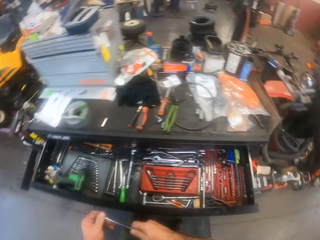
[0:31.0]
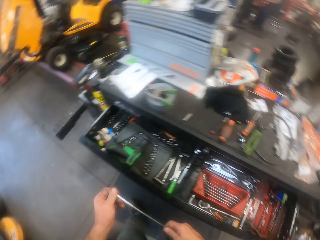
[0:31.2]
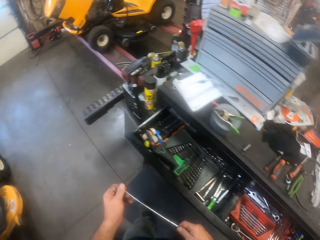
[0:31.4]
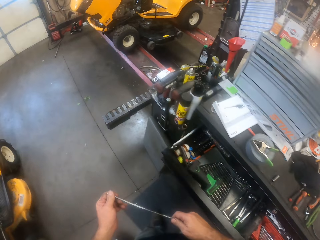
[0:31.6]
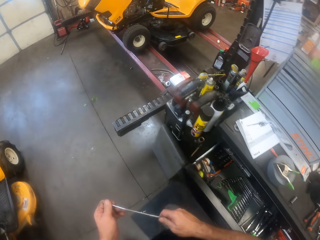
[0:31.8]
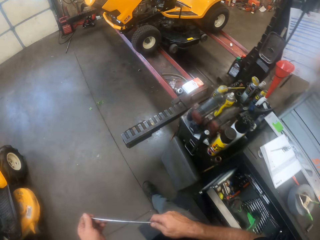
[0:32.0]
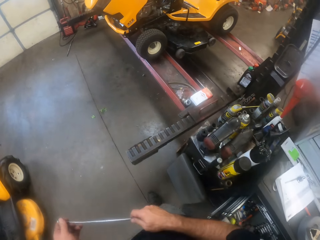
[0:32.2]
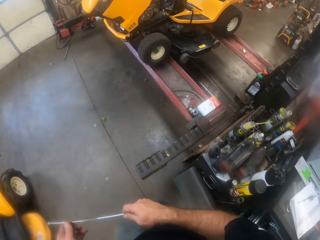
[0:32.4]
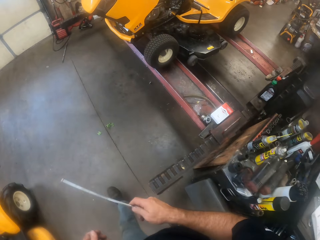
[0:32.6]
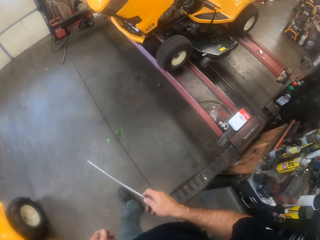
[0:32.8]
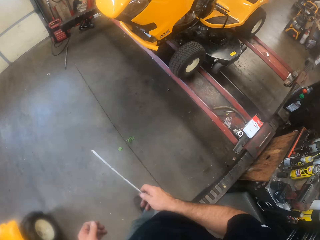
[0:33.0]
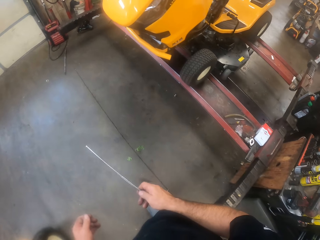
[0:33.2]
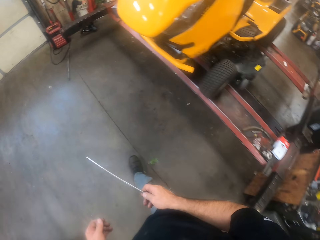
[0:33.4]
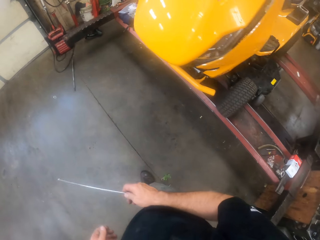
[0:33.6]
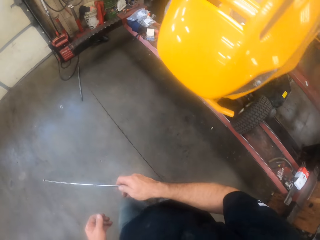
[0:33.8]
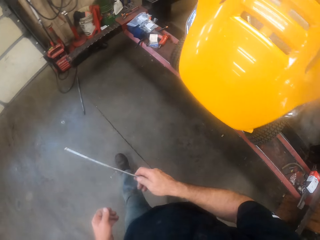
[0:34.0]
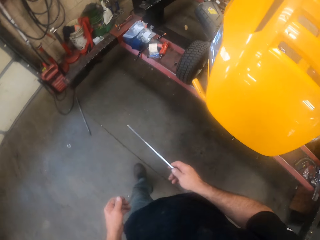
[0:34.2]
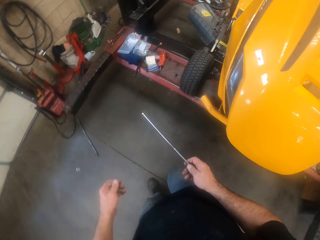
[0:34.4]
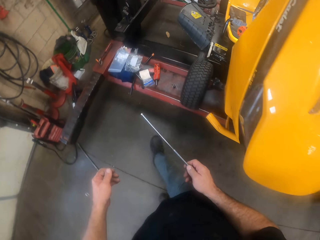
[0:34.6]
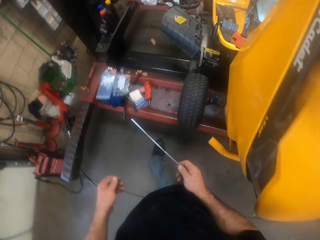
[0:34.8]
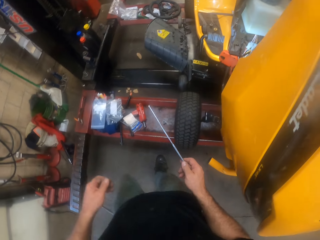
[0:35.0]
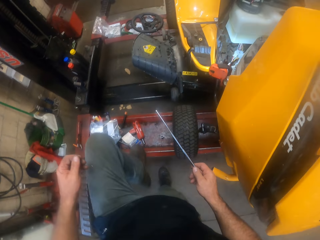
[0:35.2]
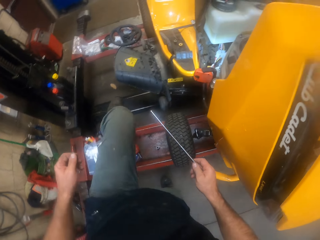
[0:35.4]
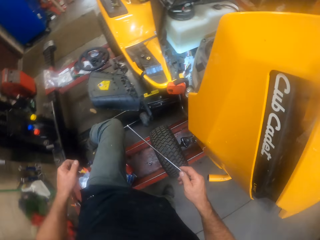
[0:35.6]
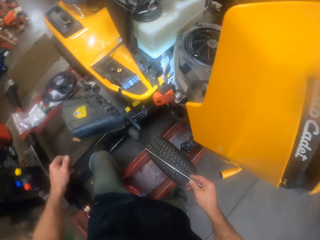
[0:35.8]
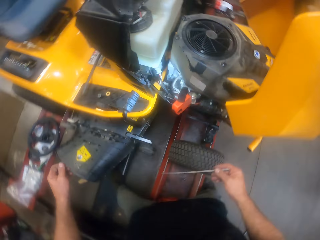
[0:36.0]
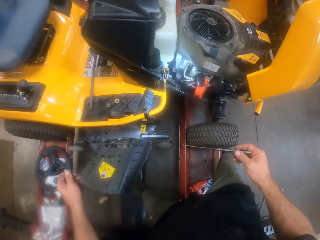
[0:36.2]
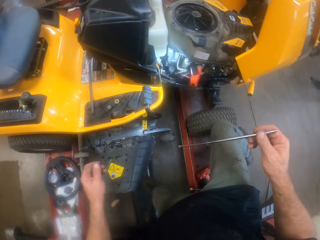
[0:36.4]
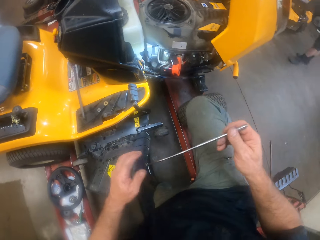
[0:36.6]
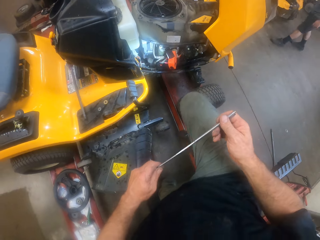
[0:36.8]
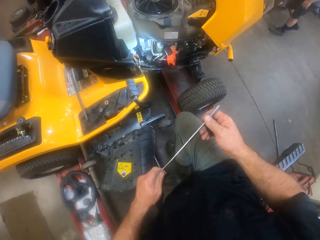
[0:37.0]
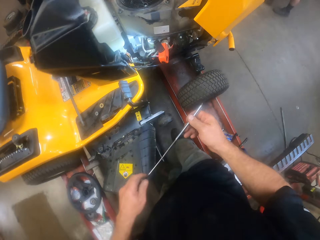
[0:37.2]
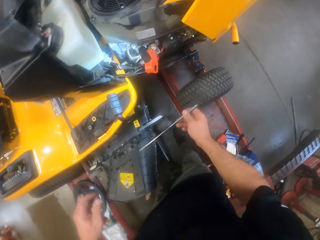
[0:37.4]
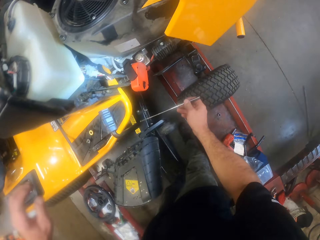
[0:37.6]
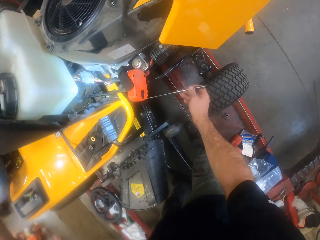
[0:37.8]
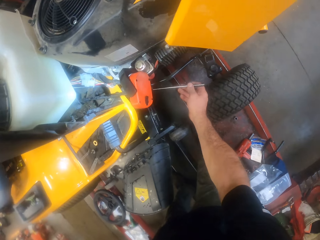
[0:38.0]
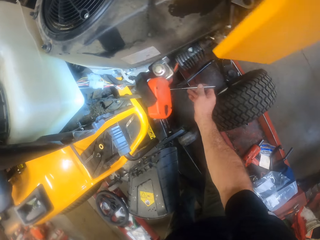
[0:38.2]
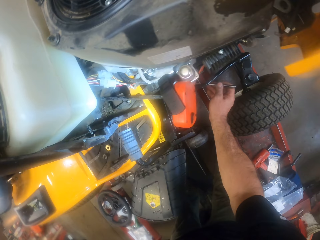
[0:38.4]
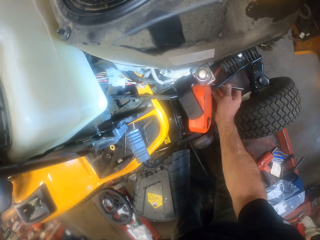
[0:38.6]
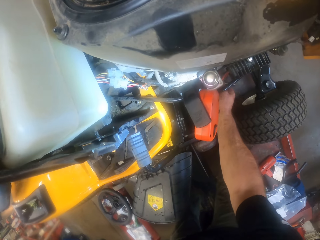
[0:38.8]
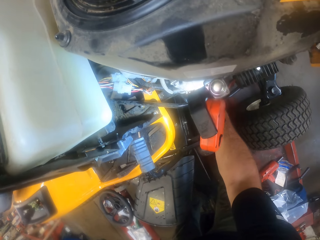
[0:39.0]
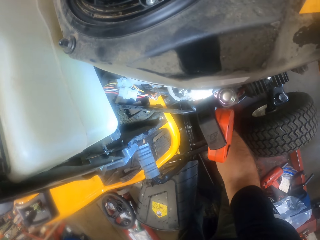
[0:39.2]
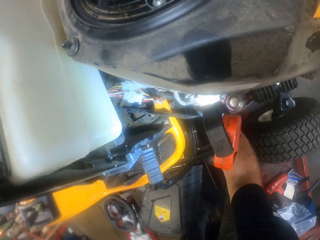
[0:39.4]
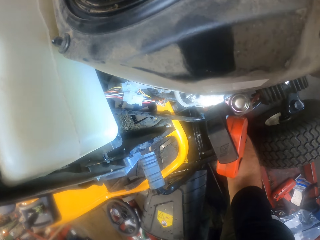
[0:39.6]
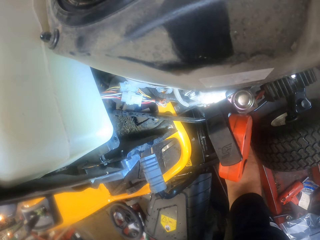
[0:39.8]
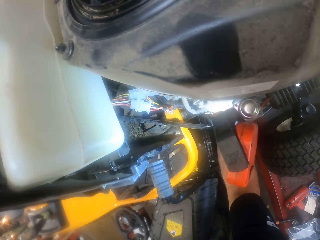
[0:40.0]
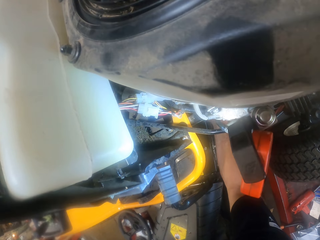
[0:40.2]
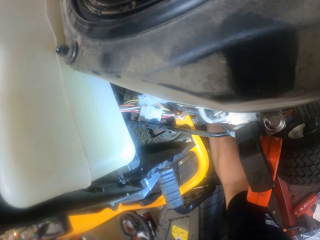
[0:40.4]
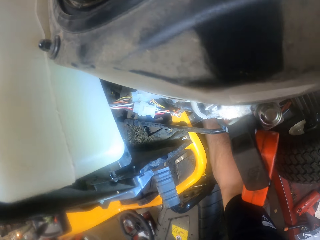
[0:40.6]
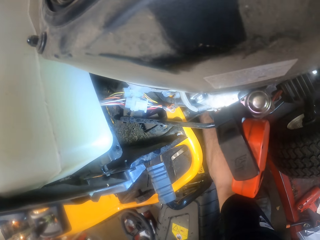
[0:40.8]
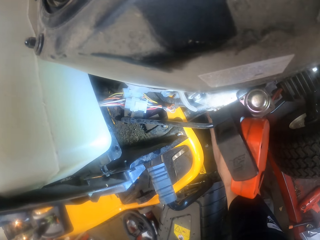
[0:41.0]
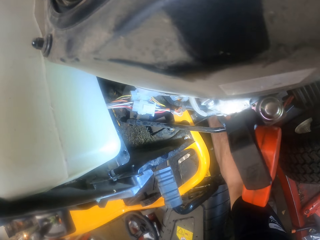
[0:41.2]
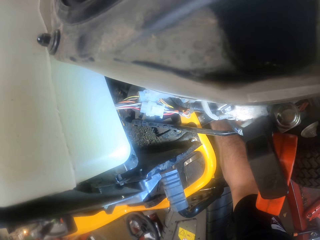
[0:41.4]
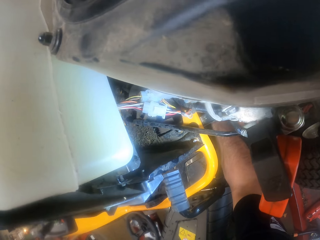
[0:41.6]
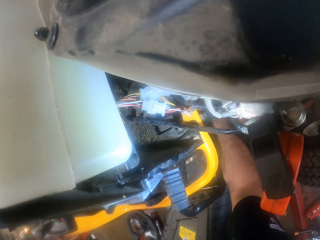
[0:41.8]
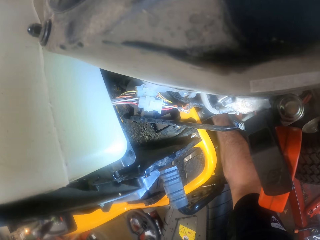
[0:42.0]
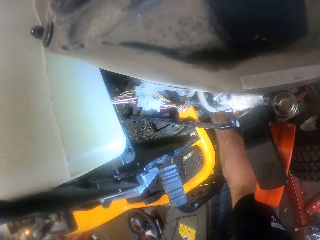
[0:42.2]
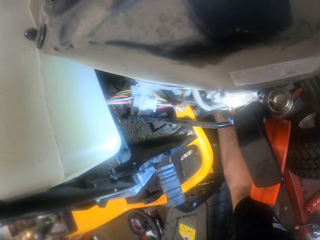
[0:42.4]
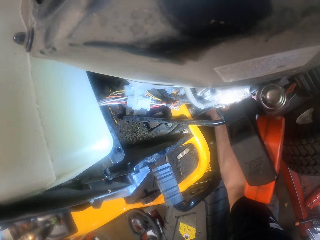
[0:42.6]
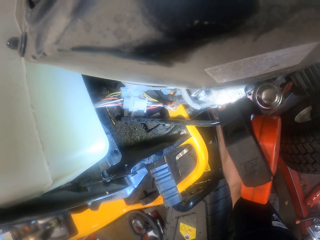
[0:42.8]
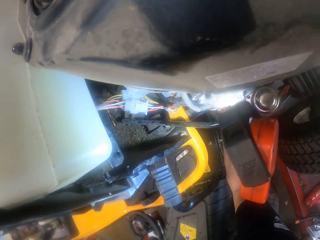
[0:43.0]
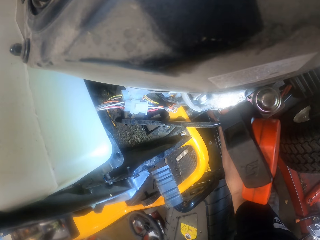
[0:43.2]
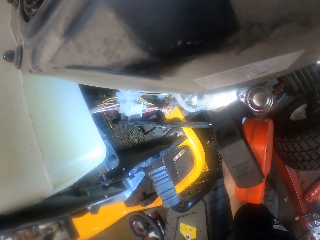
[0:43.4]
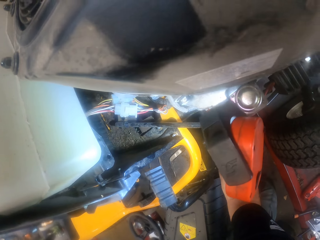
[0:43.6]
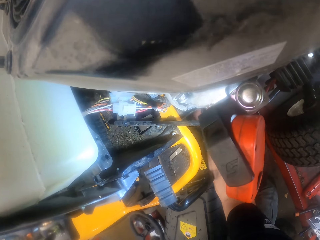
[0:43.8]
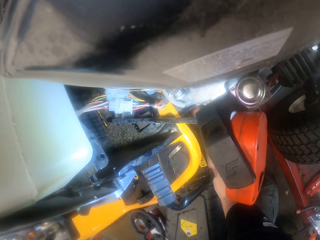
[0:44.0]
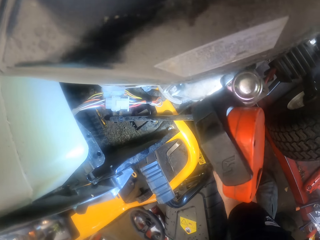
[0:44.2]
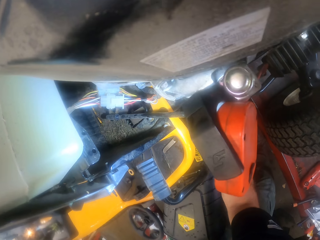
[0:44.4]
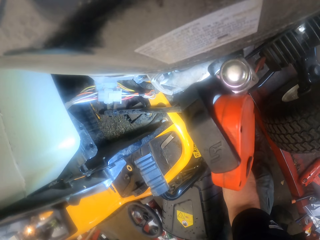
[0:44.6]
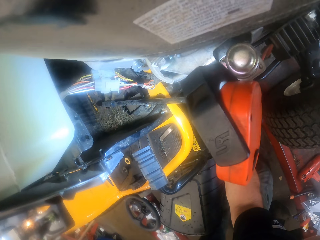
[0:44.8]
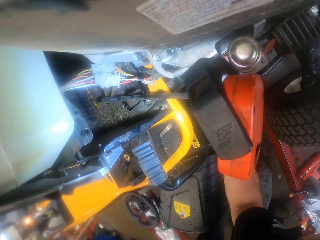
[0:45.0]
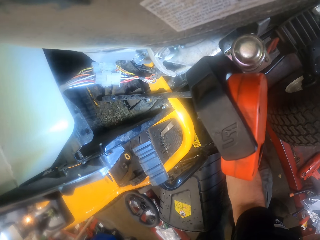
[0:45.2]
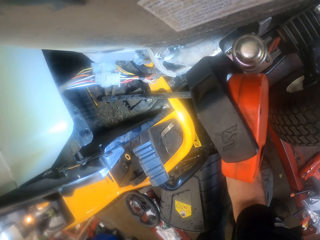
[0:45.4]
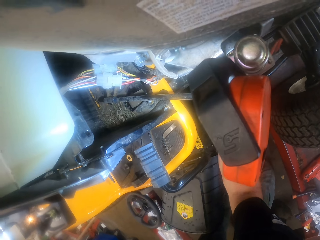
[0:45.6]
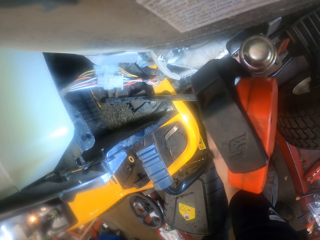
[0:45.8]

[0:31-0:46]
The camera wearer walks in the workshop. They dip the dipstick in a diesel tank. They put the long metal into the tractor.

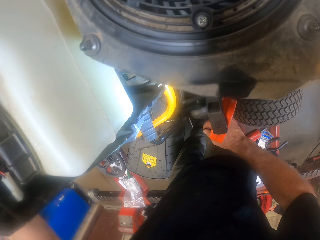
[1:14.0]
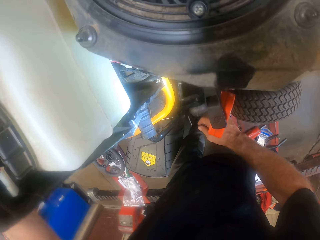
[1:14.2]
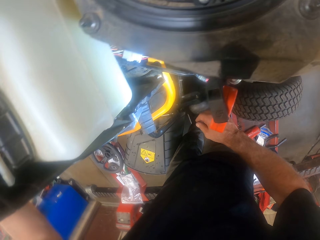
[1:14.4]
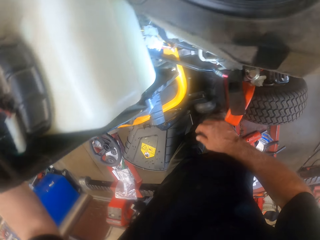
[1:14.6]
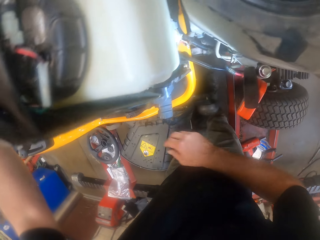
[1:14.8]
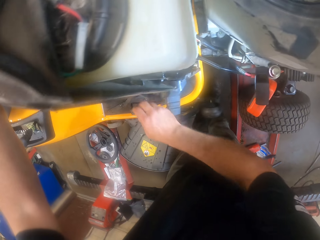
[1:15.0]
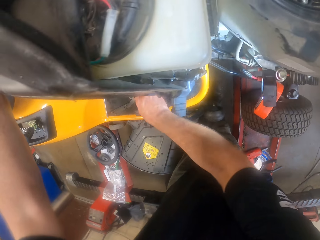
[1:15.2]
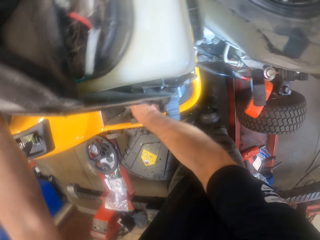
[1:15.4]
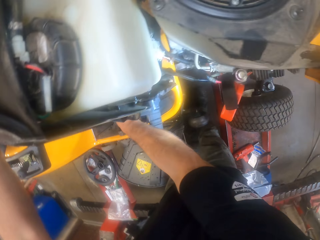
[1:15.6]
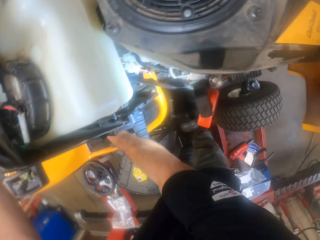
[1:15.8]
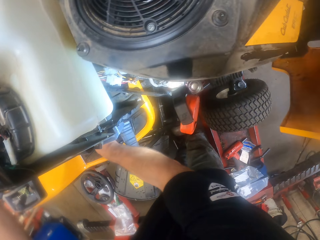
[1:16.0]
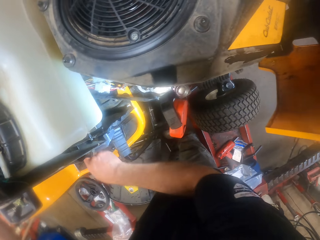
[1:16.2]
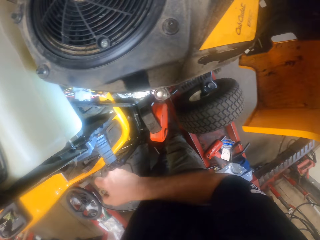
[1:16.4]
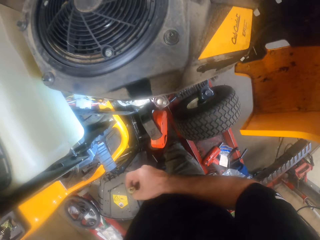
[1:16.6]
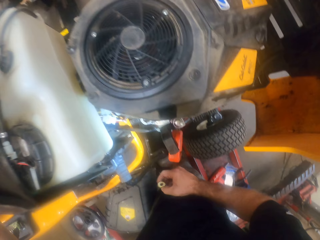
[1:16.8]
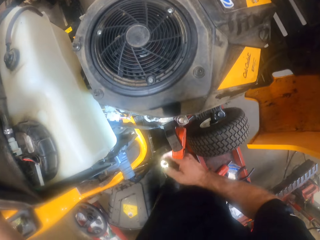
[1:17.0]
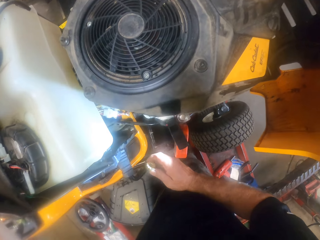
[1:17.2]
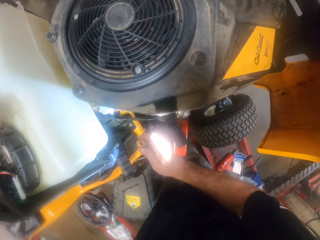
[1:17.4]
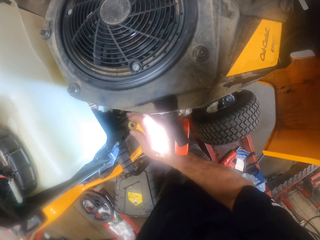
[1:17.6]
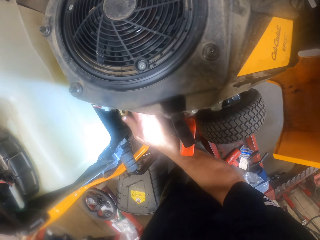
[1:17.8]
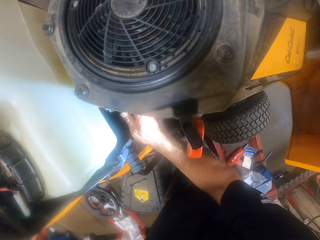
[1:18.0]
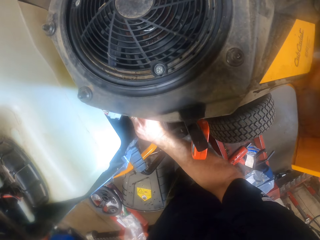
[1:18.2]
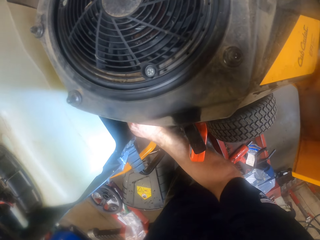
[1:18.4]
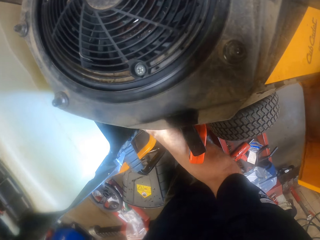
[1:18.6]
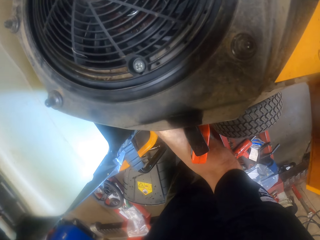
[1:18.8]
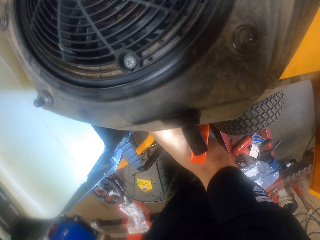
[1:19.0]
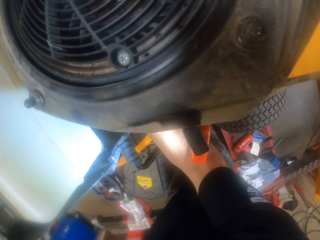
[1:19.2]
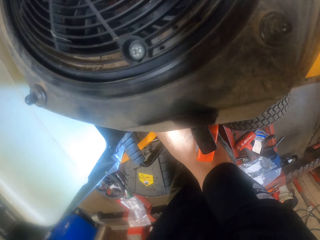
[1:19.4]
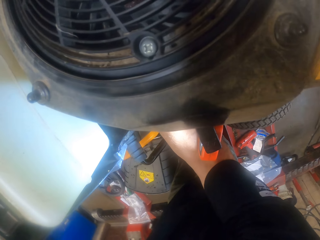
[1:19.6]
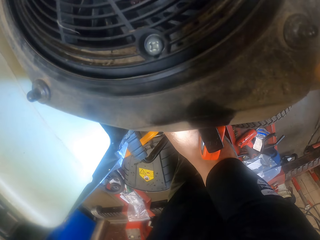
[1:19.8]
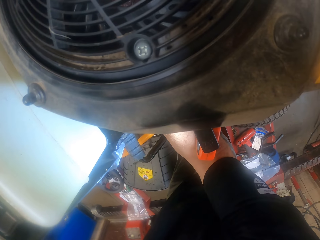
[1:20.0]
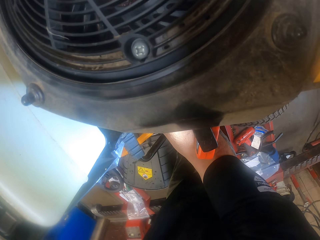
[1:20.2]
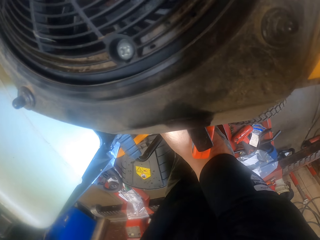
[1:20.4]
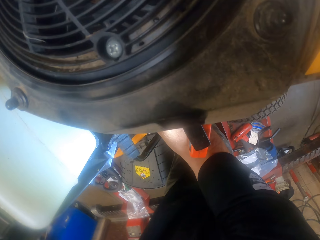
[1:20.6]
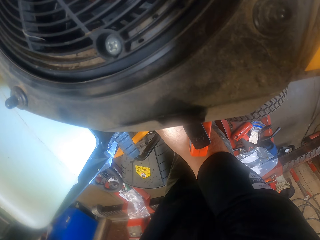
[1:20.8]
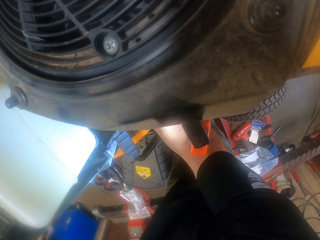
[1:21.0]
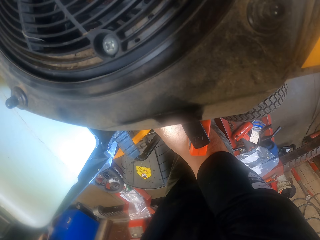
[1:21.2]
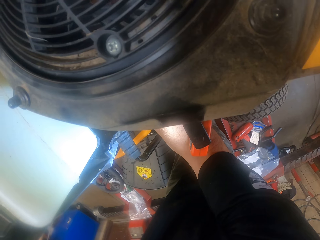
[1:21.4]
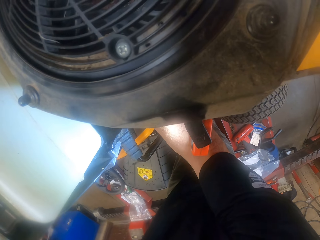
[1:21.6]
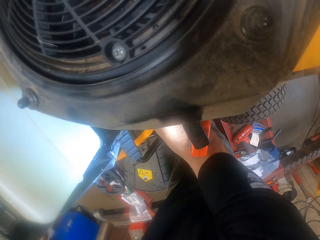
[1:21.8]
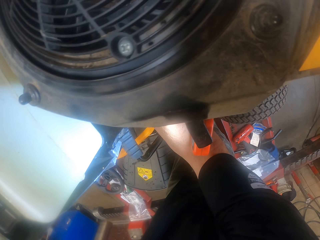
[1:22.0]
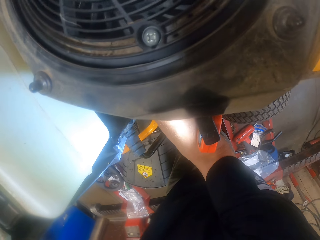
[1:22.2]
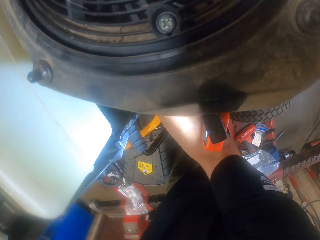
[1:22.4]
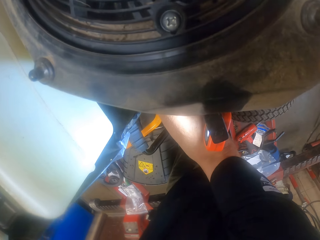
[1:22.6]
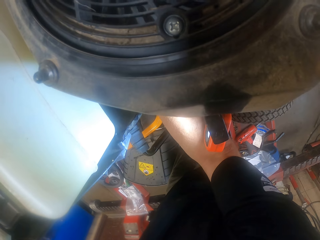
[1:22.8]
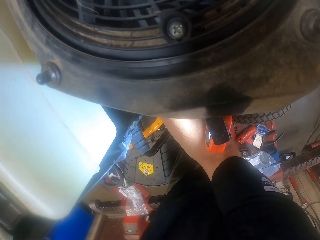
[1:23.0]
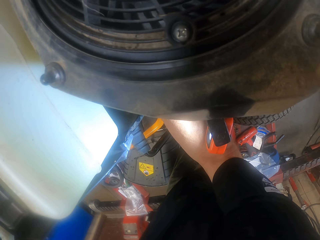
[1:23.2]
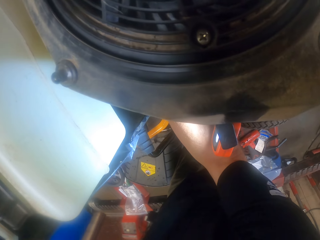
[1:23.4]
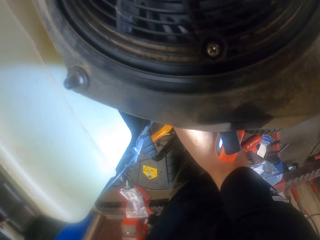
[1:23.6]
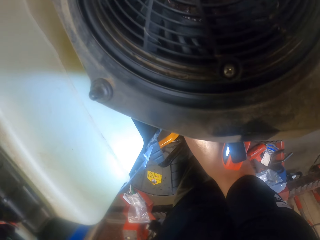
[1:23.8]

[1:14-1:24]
The camera wearer picks a nut or bolt from the tractor or mower. They fix the nut in the tractor.
